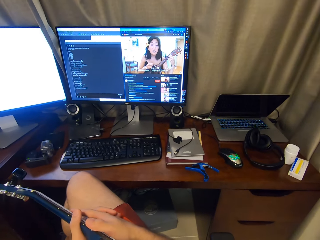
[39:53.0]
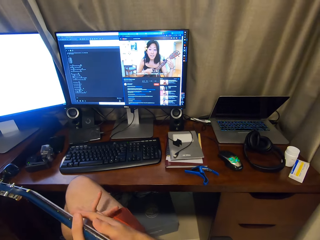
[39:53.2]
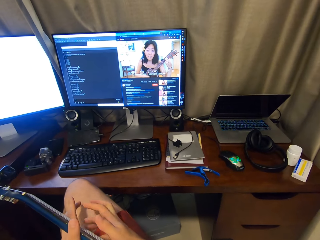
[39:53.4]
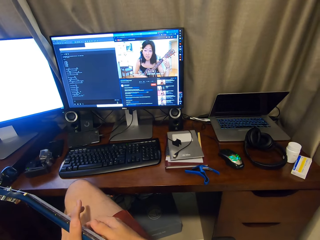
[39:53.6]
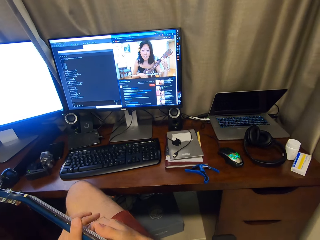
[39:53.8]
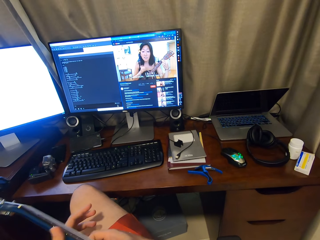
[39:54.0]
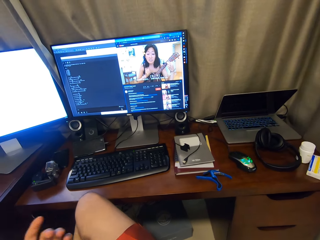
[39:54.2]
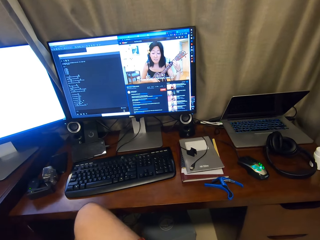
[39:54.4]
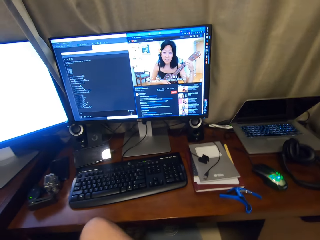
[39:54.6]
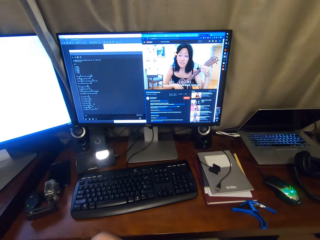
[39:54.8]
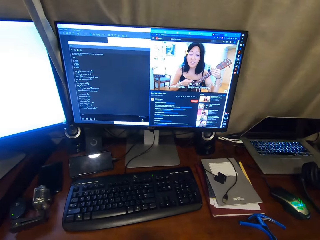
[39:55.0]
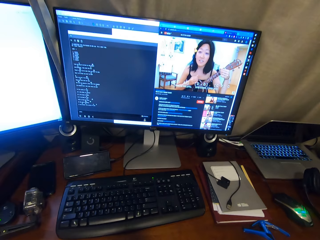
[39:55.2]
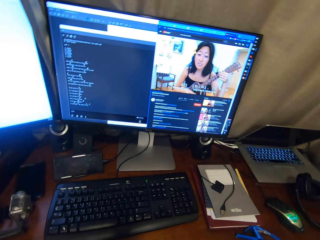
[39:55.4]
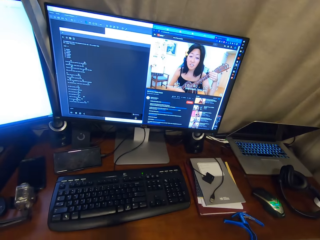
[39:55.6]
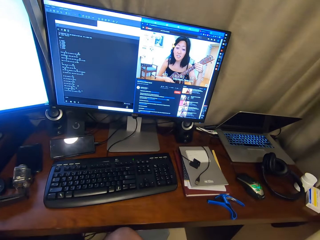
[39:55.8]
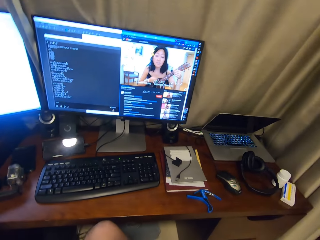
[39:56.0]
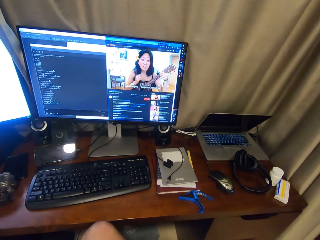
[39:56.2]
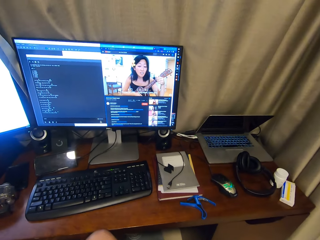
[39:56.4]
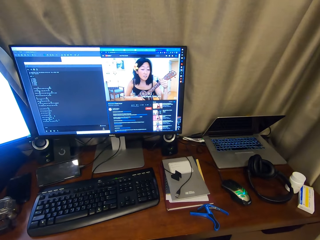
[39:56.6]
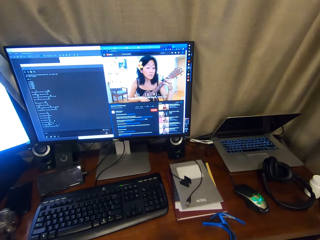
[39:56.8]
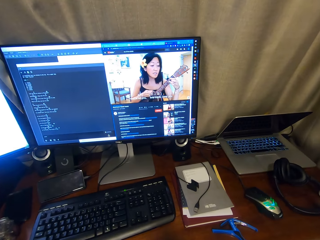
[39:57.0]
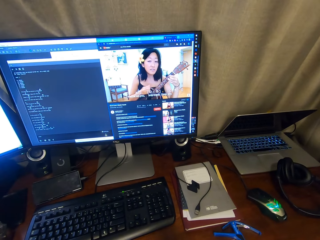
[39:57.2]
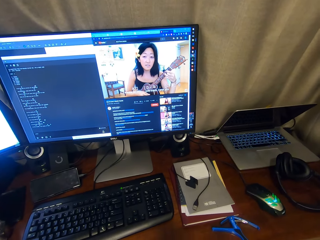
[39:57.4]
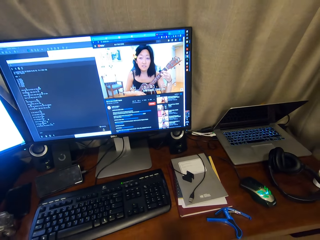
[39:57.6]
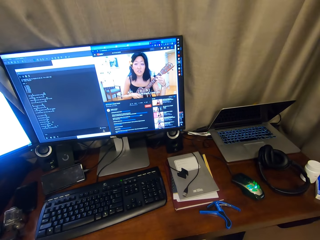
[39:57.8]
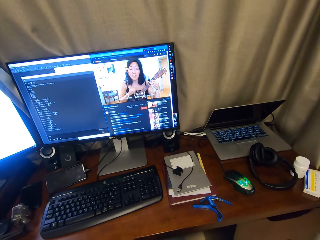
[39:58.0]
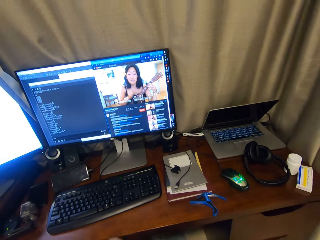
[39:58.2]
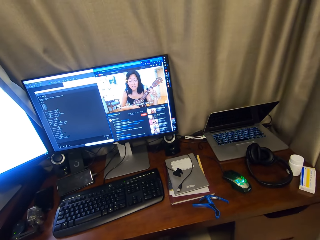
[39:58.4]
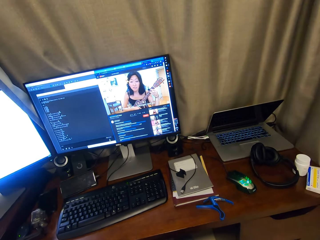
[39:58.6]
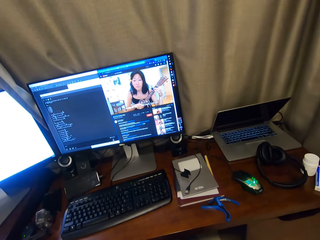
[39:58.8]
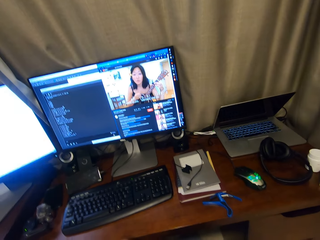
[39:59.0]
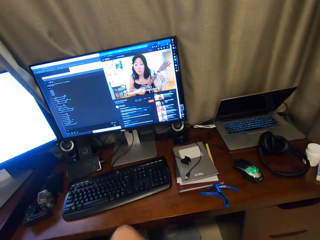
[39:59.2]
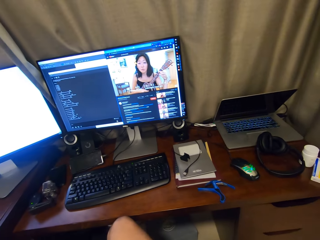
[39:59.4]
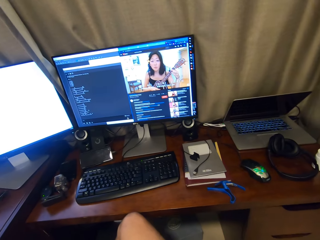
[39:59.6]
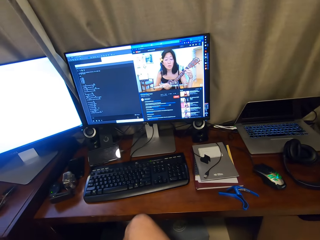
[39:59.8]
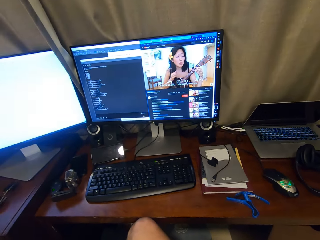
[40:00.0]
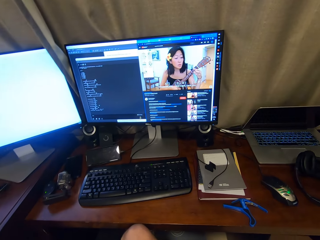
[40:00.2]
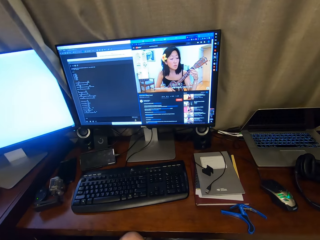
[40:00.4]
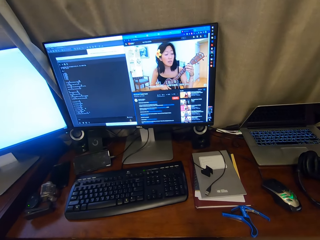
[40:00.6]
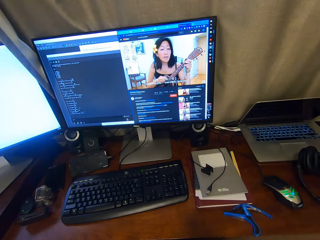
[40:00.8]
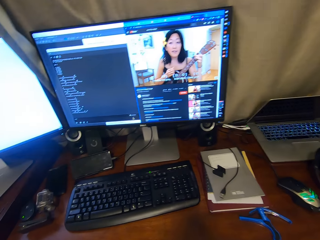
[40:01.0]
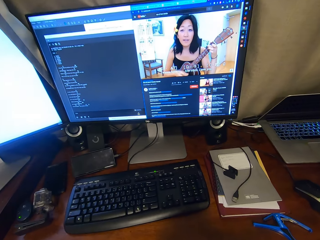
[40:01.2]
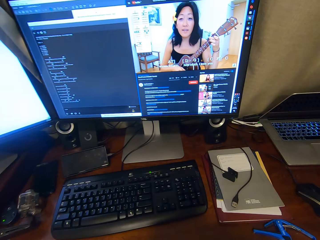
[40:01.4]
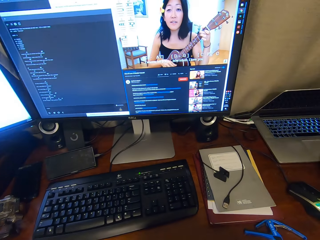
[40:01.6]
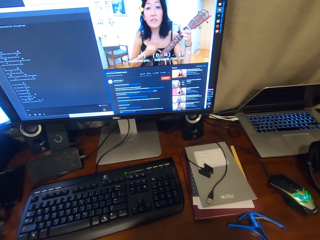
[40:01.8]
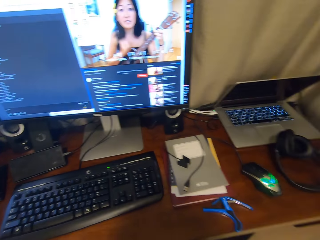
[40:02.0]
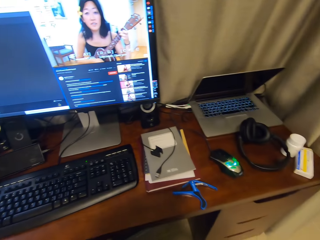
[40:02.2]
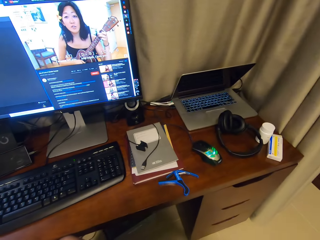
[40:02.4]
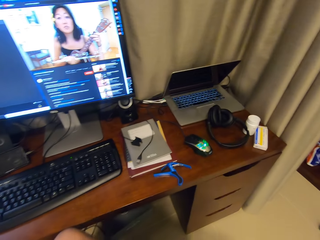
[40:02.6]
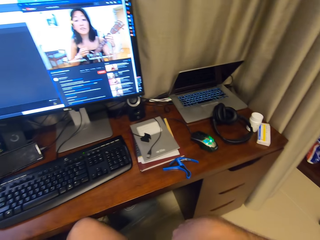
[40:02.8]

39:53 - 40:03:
The camera wearer looks at the screen.

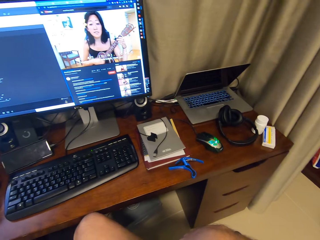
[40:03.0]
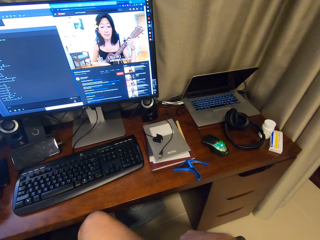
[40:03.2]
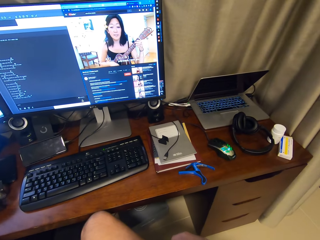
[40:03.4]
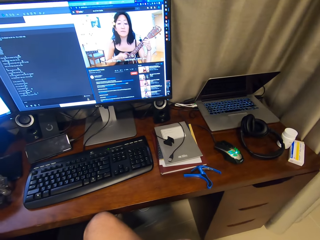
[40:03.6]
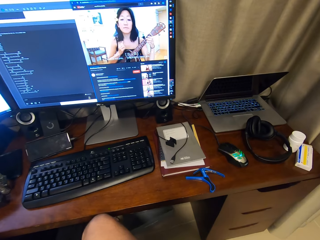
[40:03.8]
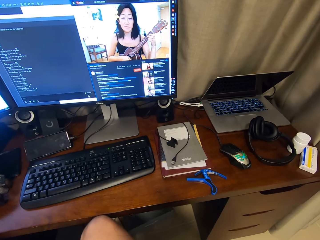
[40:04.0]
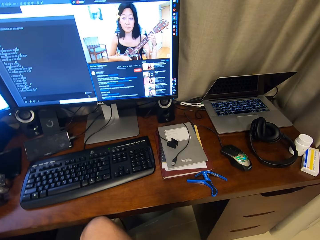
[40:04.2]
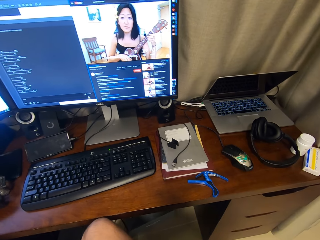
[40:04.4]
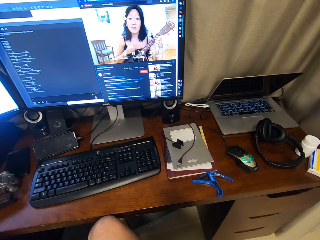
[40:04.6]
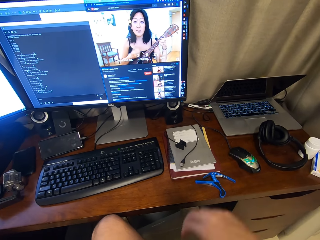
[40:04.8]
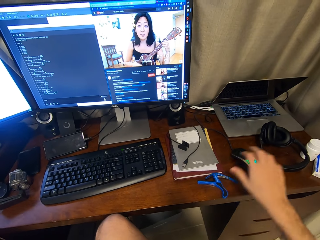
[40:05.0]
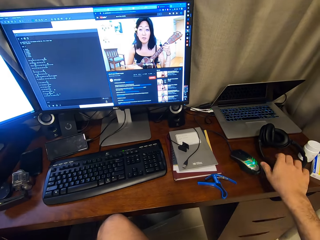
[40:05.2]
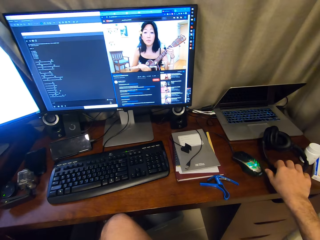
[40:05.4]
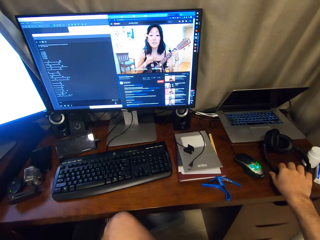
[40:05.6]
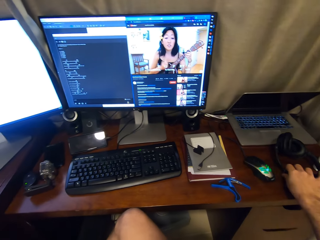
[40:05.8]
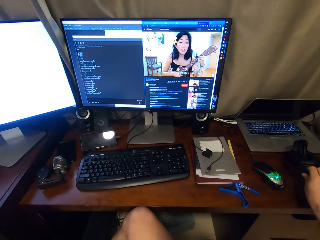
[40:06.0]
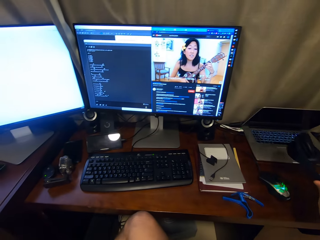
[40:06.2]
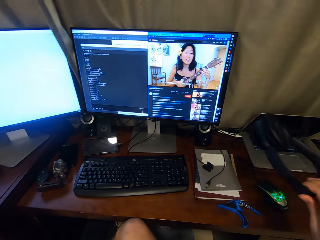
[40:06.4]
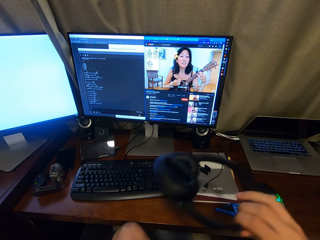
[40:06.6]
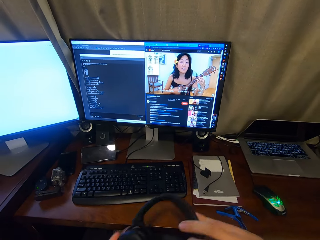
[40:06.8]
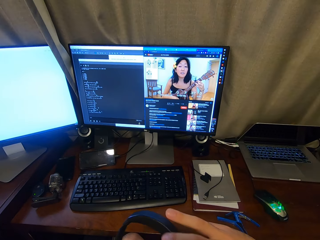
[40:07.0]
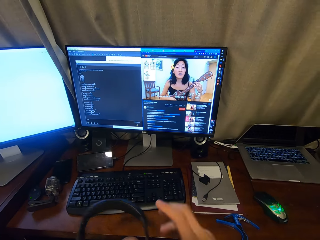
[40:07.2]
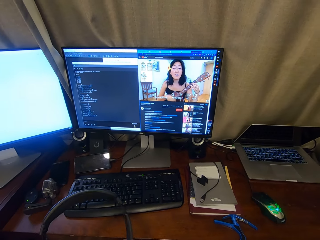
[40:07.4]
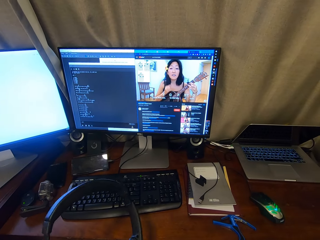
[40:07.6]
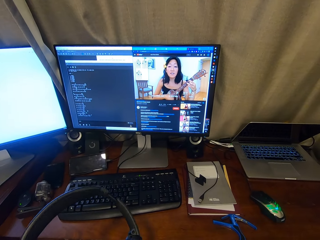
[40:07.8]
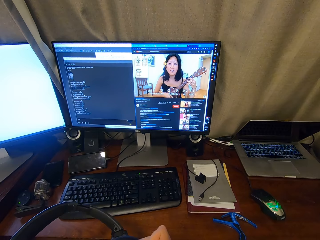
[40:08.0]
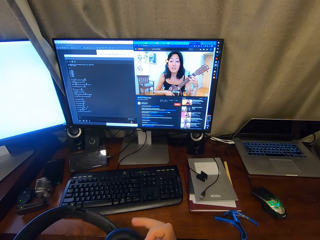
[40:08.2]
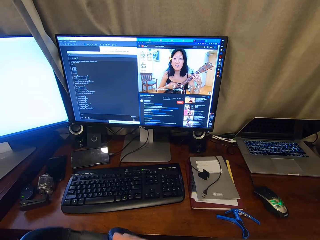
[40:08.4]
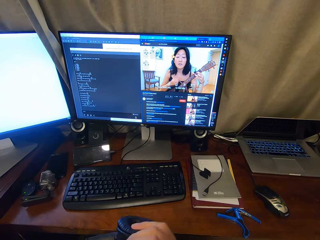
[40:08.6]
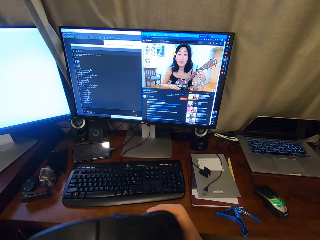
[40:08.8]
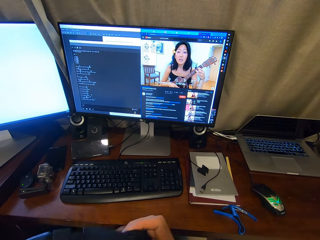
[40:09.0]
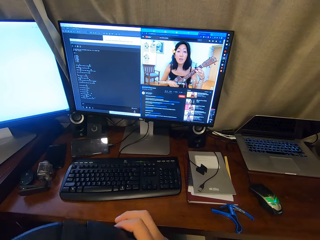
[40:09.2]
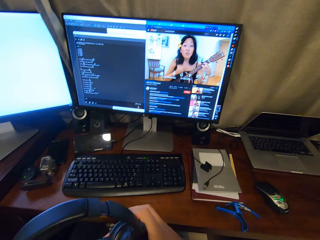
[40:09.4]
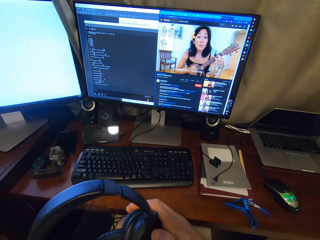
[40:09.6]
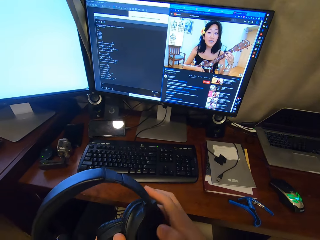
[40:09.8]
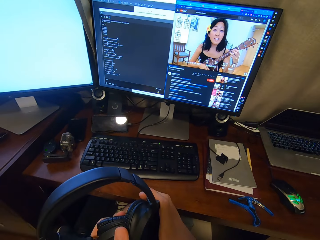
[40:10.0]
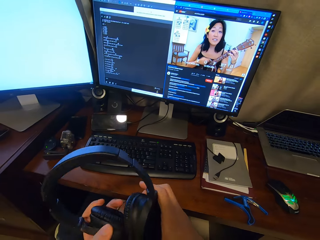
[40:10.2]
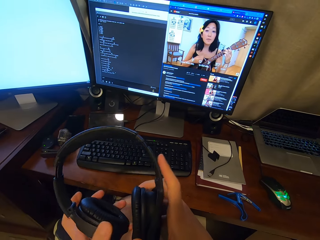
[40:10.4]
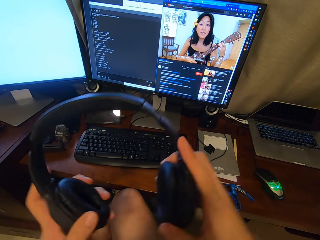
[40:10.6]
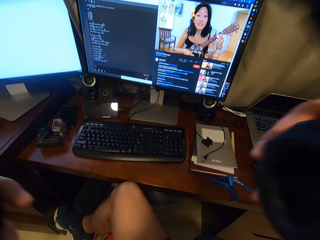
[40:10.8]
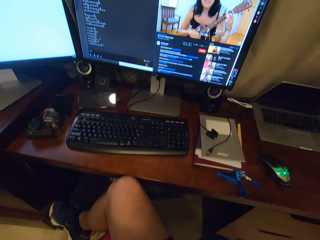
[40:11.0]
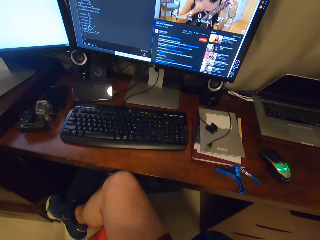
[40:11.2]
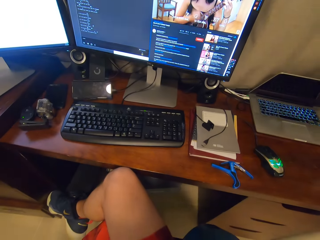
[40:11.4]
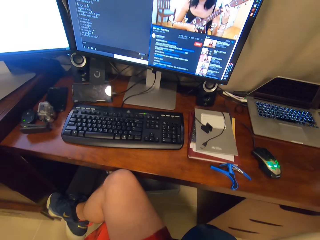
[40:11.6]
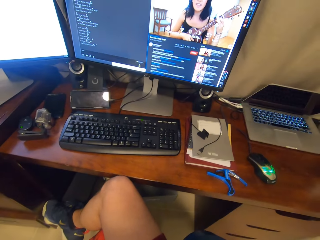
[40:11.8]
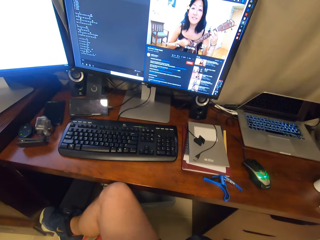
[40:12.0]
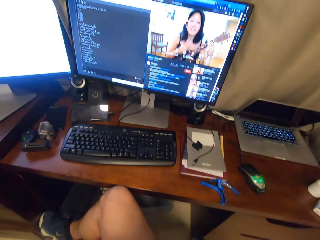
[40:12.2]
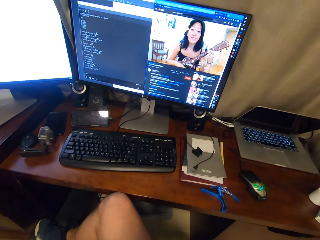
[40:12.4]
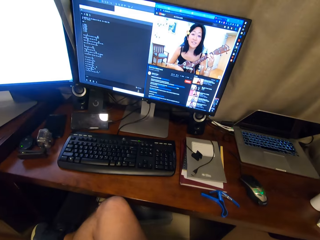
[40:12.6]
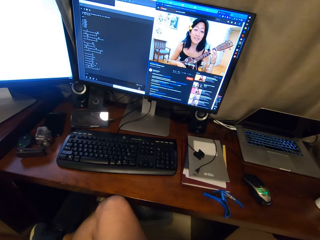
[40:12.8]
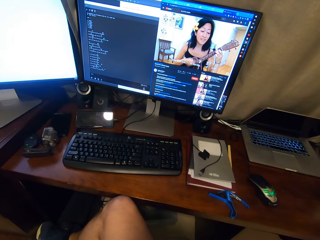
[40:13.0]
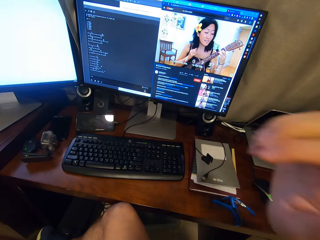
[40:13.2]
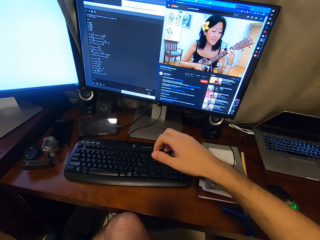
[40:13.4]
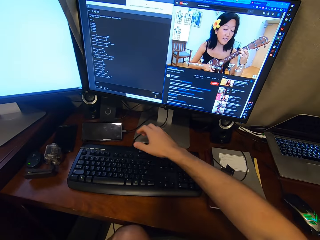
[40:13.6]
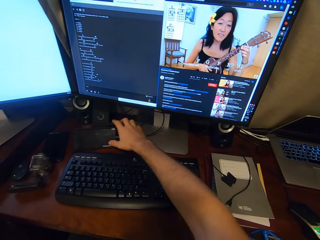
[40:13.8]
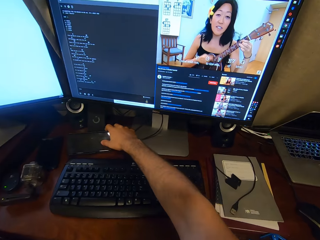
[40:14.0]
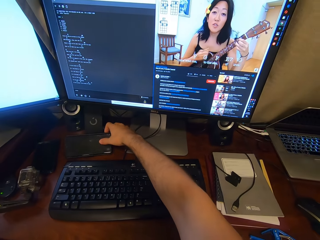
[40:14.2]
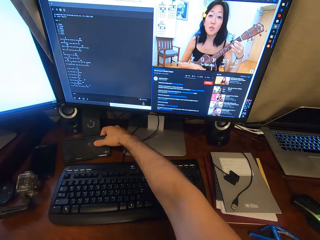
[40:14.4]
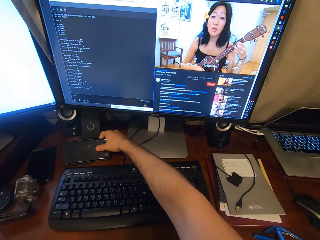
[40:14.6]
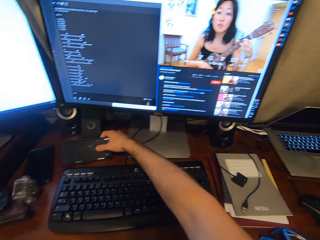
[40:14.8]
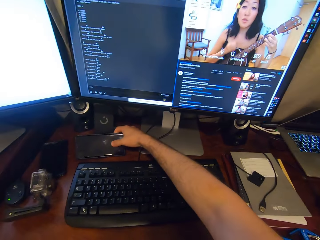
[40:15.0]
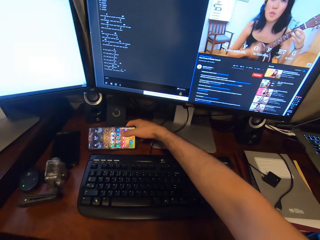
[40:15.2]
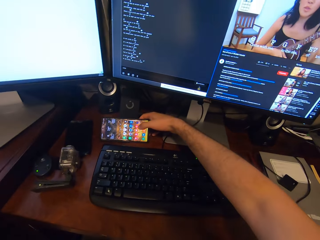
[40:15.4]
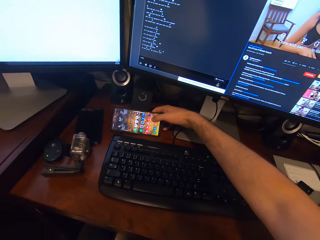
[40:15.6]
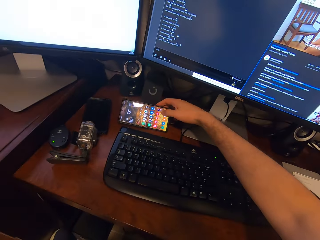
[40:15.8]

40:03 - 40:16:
The camera wearer looks around. He takes headphones from a table. He holds the headphones in hands. He puts on his headphones. He lifts the headphones. He grabs a phone. He touches on his phone.
